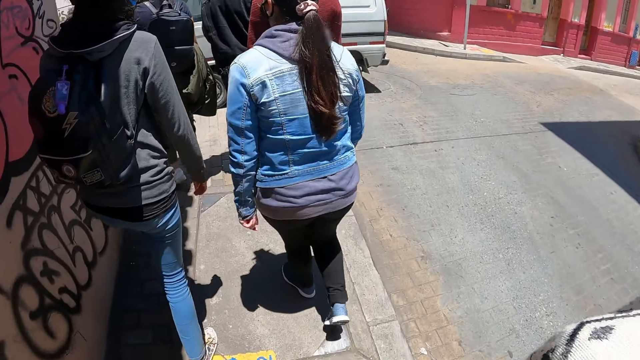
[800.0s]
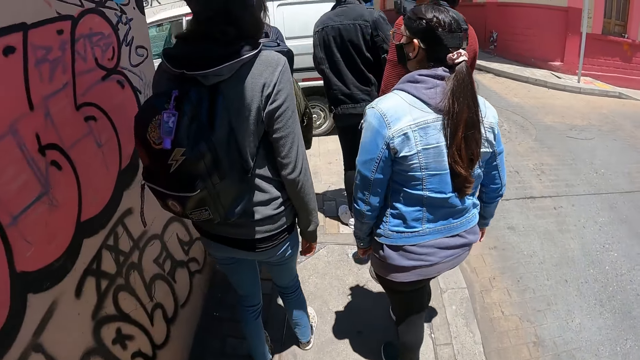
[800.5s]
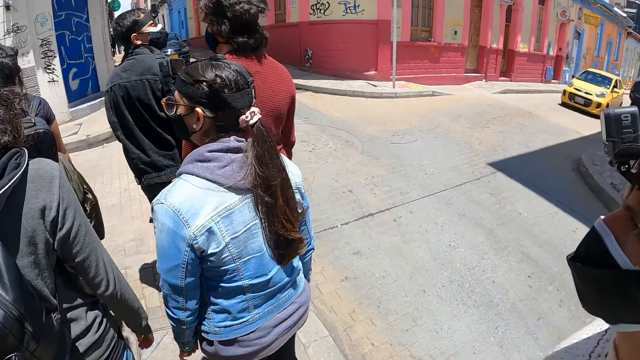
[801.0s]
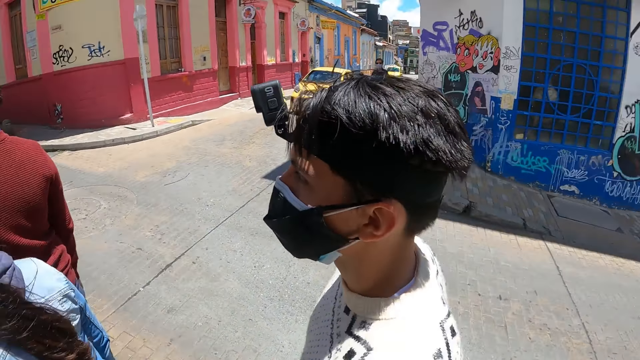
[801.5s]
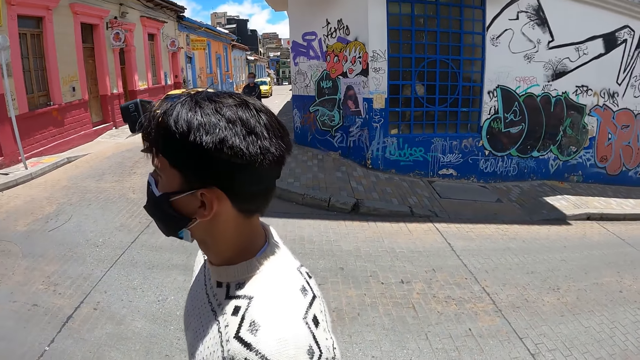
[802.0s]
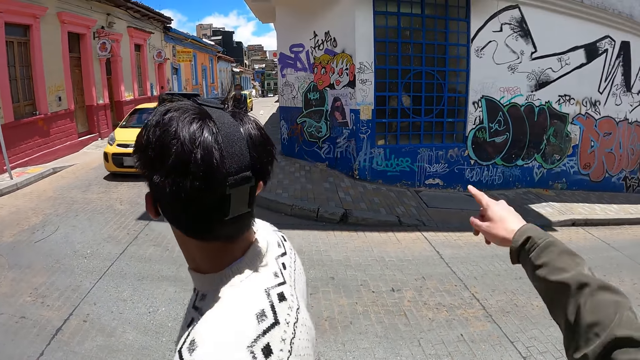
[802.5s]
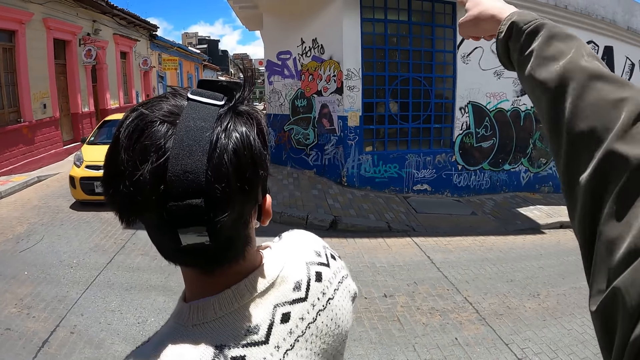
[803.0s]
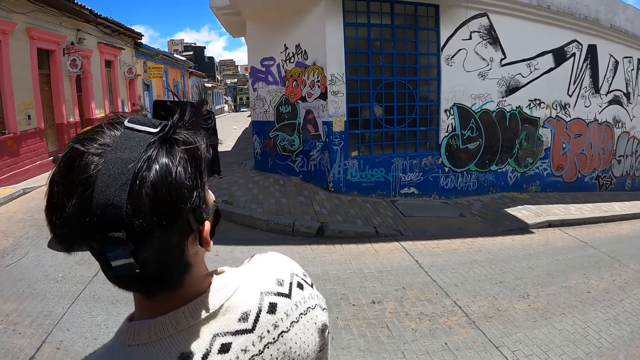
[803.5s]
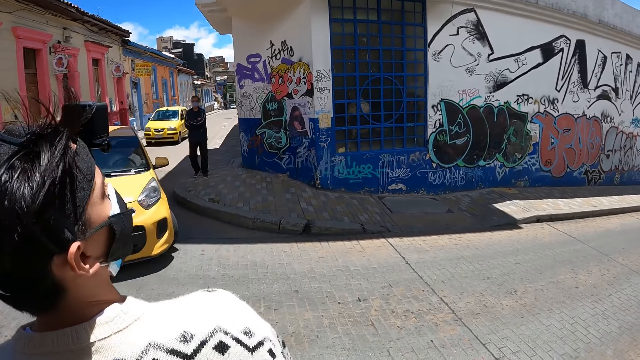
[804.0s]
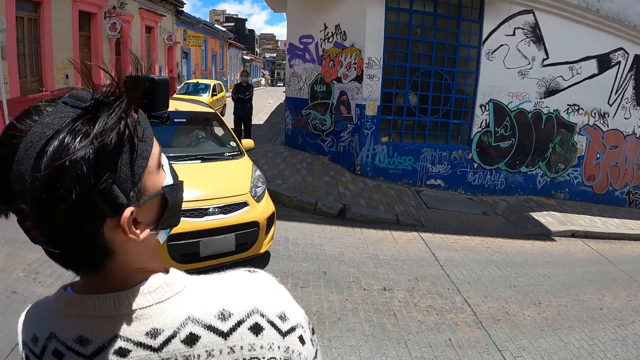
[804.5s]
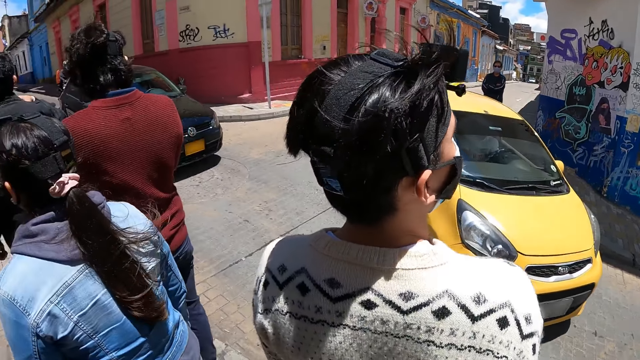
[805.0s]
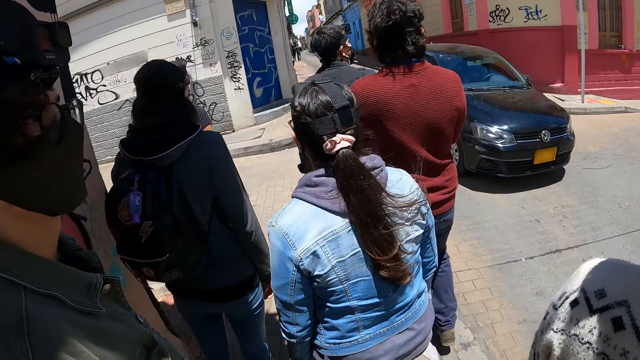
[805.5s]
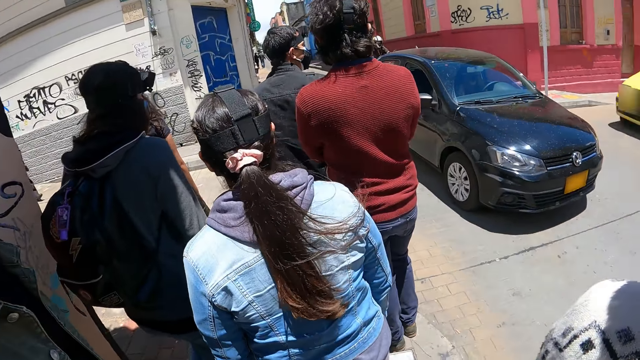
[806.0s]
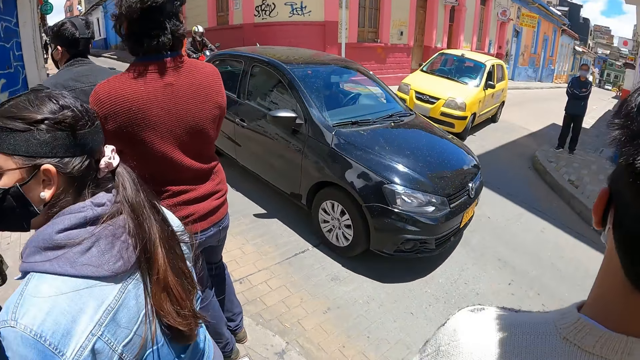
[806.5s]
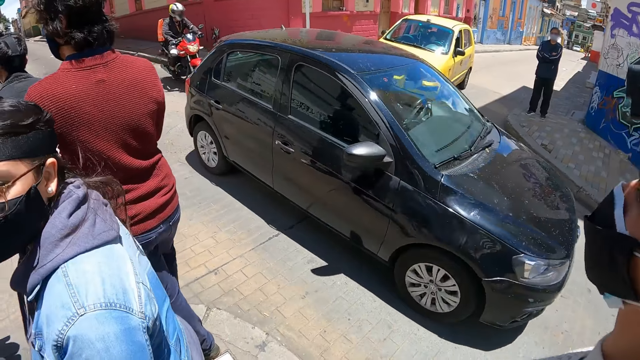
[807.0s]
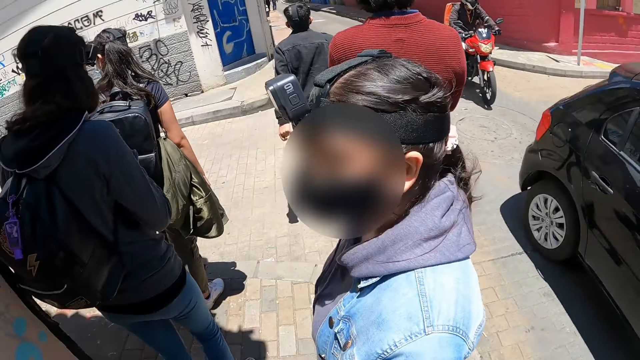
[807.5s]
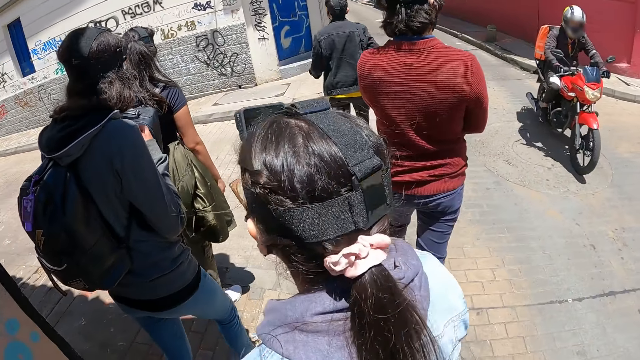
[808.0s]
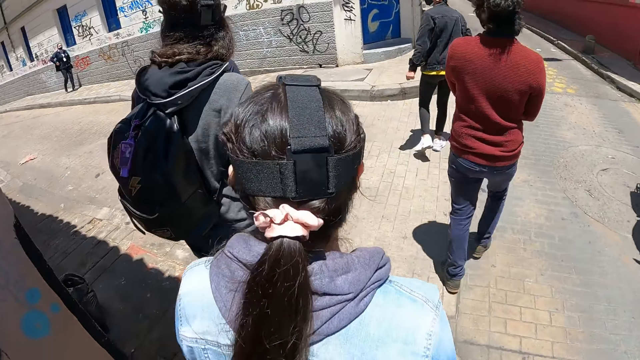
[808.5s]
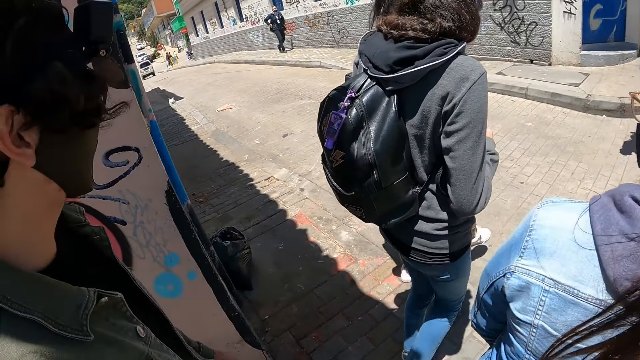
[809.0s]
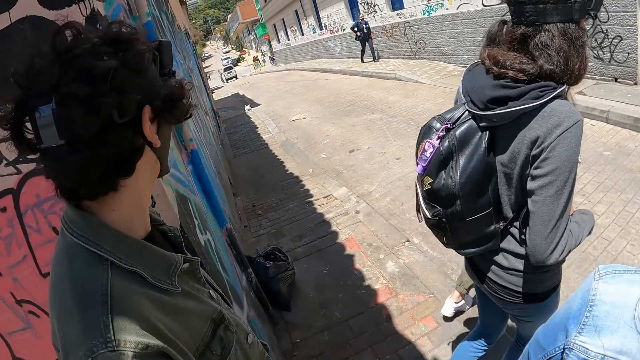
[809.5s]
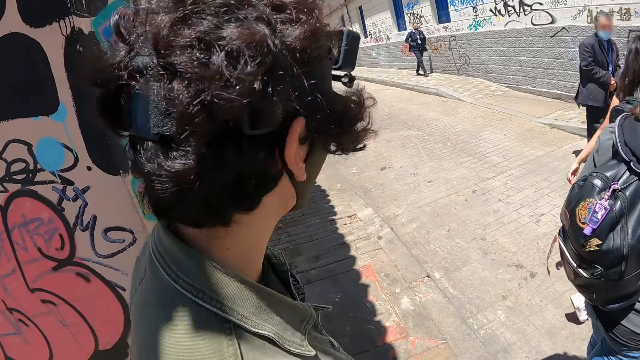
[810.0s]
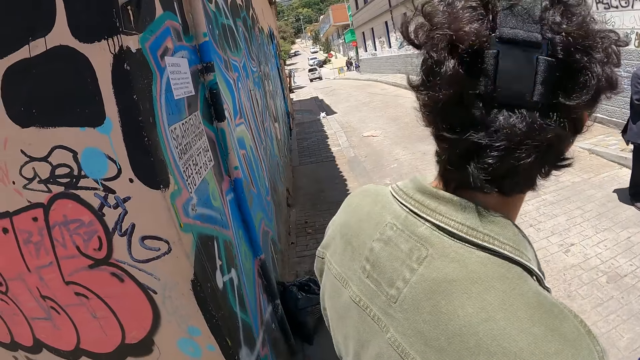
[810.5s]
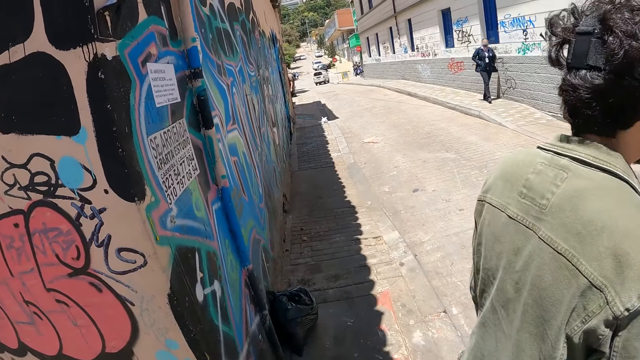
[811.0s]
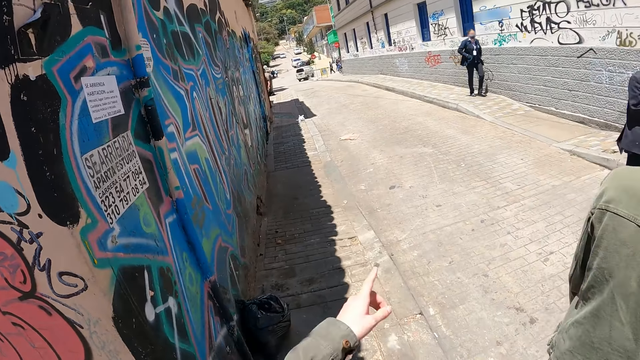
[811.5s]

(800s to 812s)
The camera wearer points at the building. They lift their hand. They look around. A lady walks around. Another lady walks around. Another lady walks around. A man walks around. Another man walks around. Another man walks around.

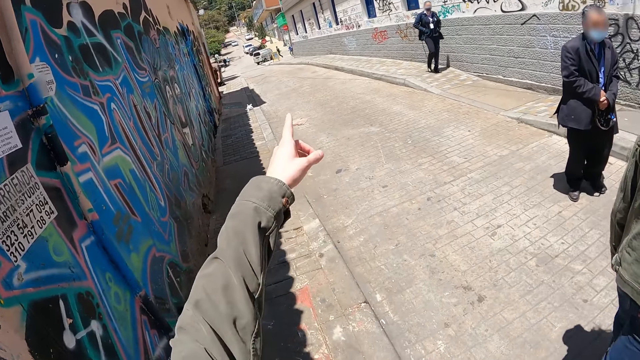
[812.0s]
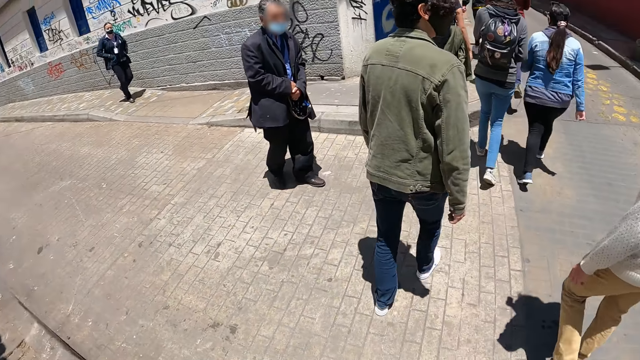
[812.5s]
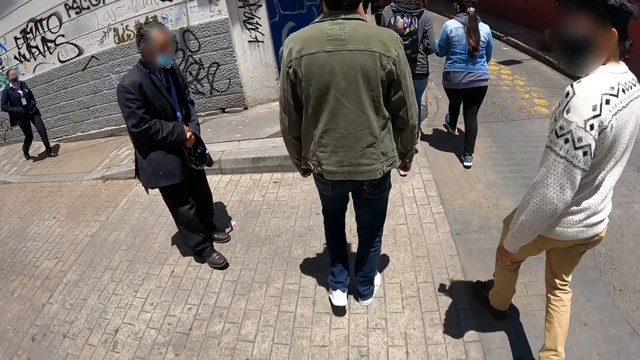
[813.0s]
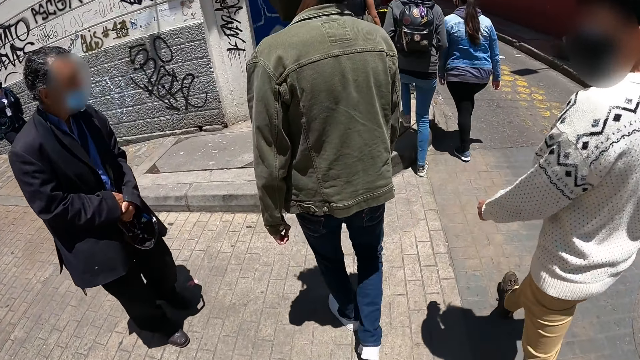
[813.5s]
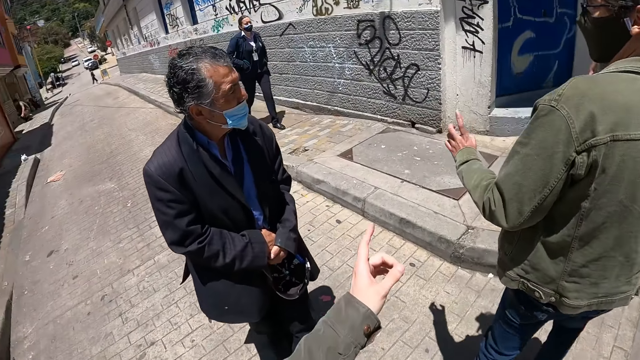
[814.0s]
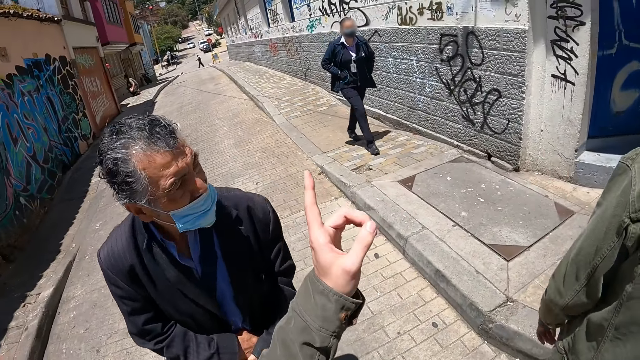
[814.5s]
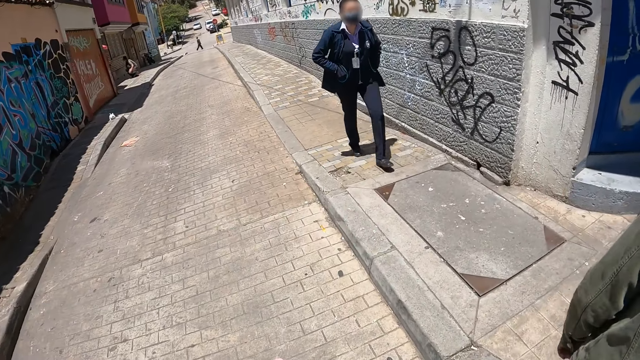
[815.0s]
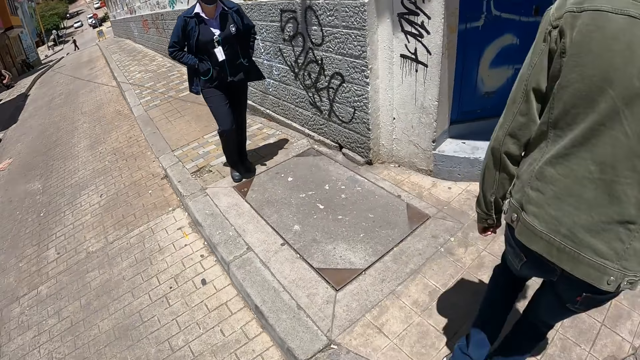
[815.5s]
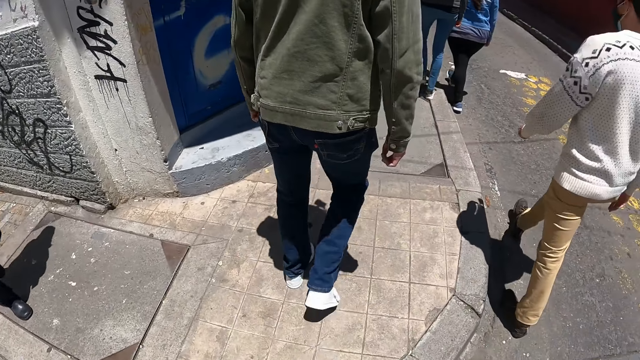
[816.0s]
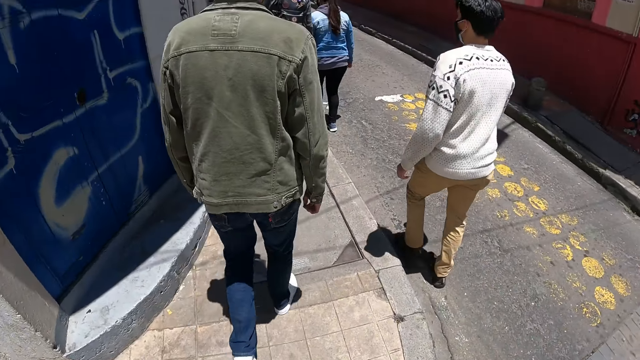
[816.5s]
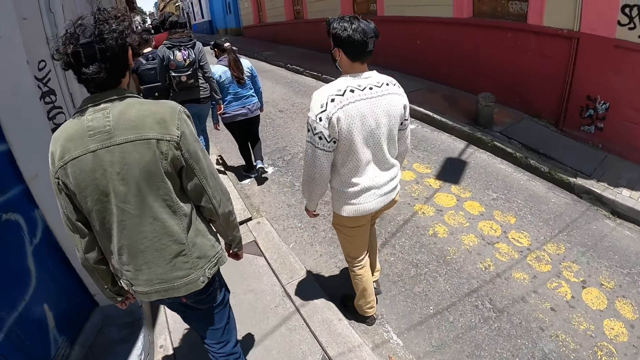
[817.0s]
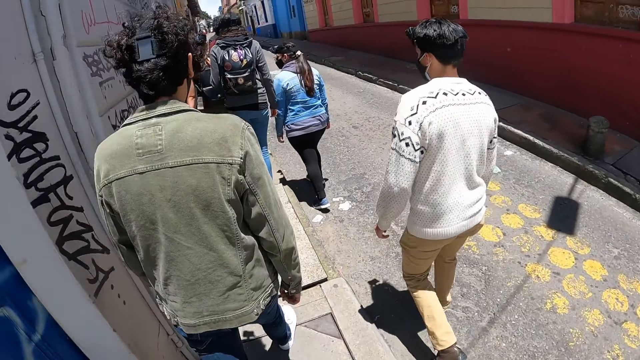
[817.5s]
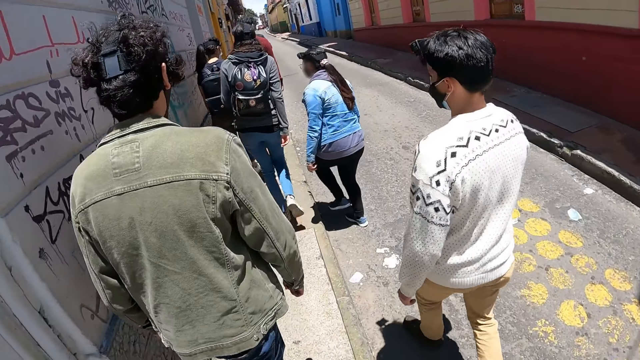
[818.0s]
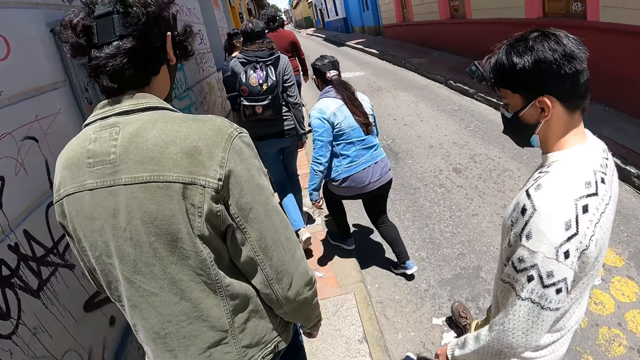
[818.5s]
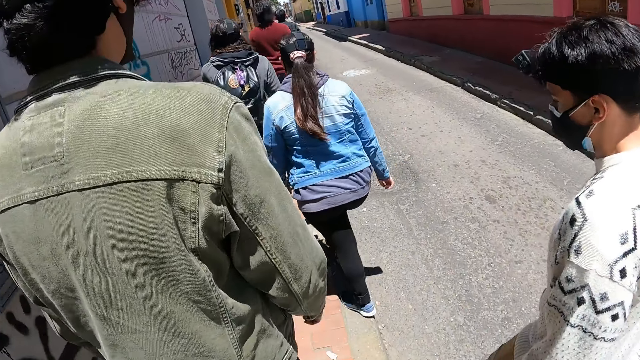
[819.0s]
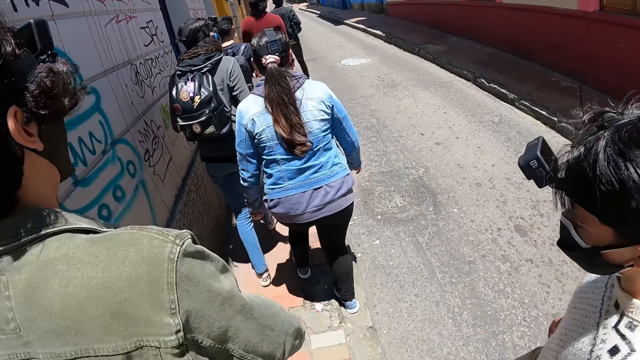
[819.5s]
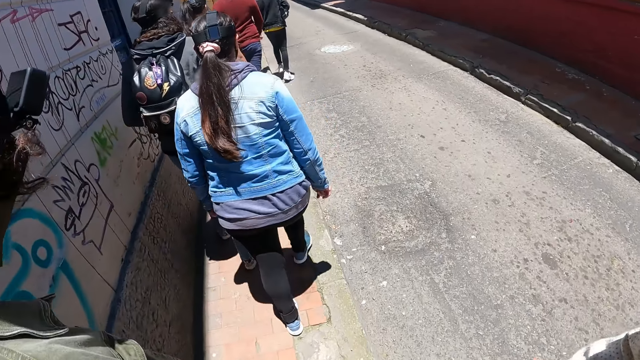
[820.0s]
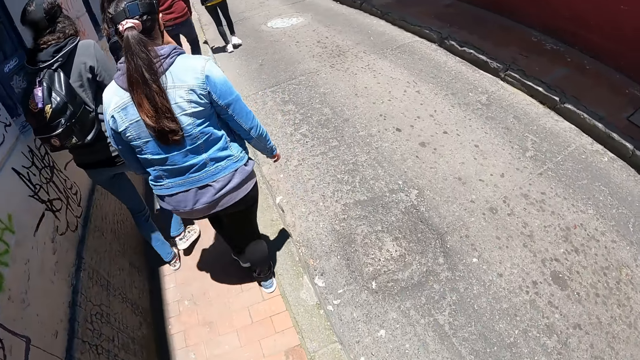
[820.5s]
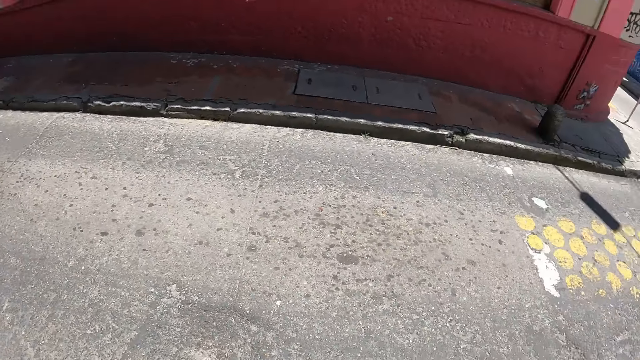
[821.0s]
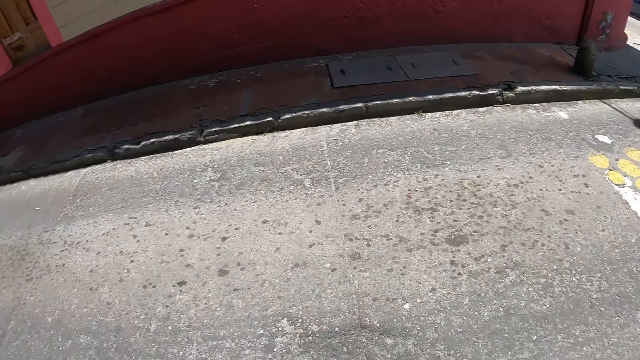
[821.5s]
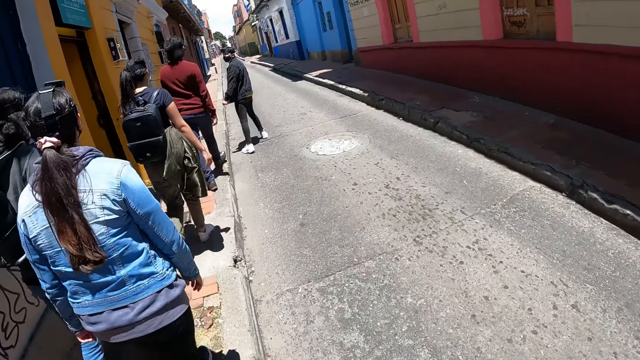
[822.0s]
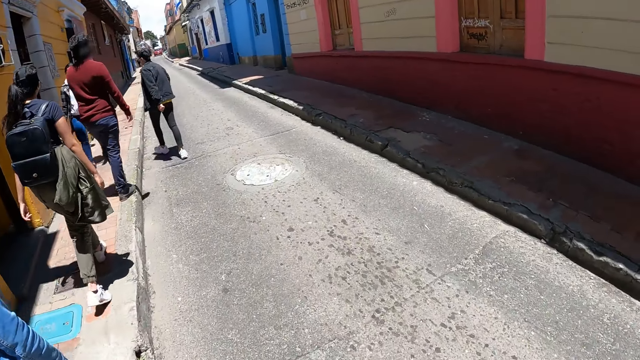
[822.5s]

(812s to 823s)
The camera wearer points at the other side. They walk on the pavement. They point at the other side again. They look around.
